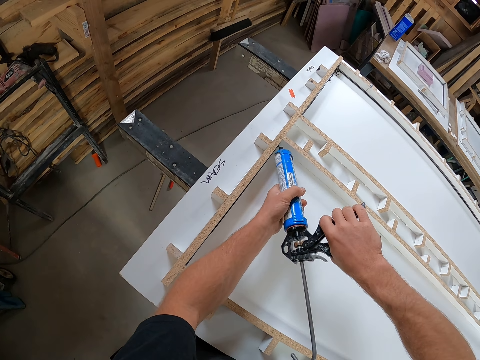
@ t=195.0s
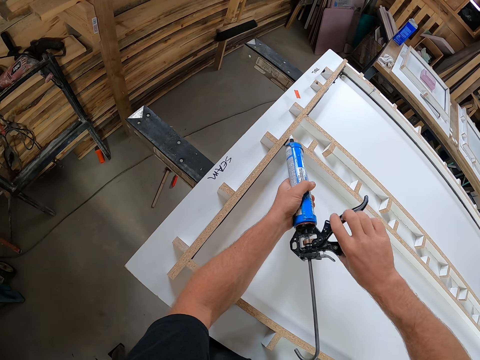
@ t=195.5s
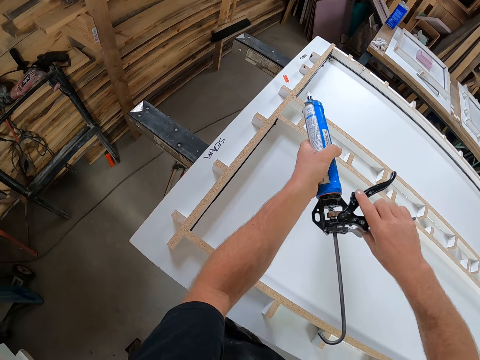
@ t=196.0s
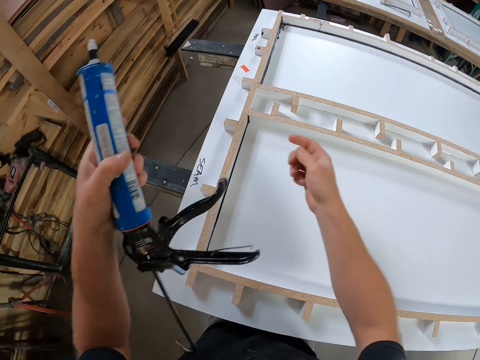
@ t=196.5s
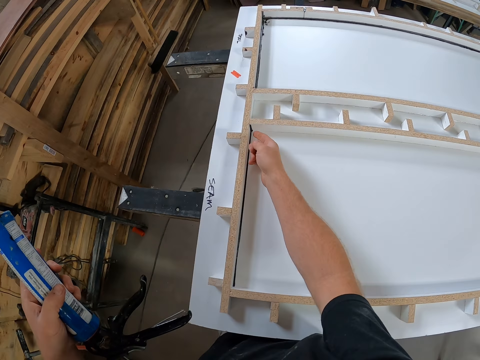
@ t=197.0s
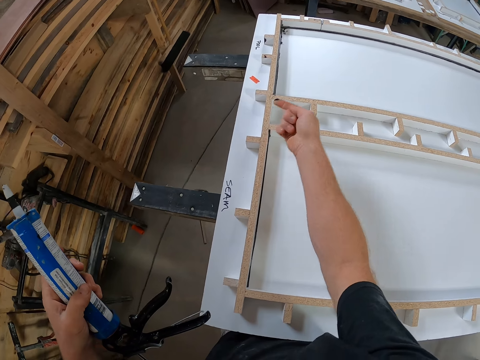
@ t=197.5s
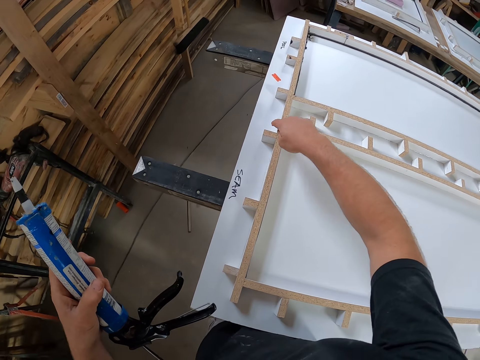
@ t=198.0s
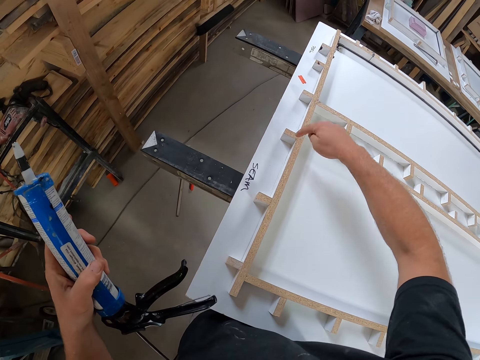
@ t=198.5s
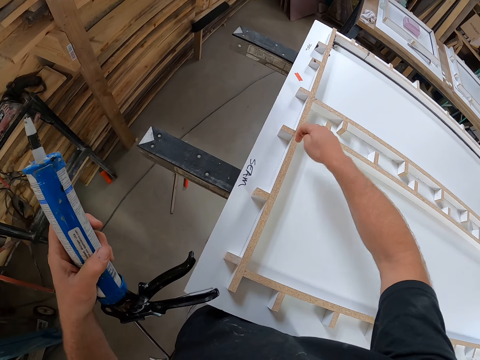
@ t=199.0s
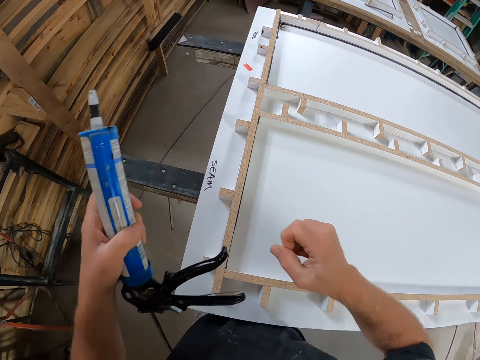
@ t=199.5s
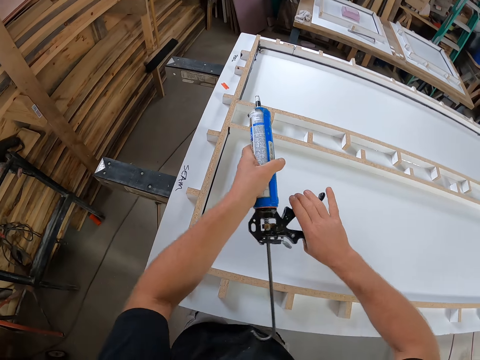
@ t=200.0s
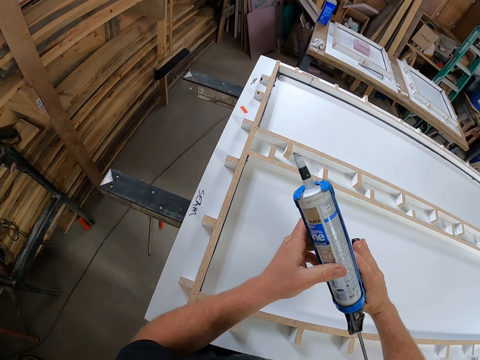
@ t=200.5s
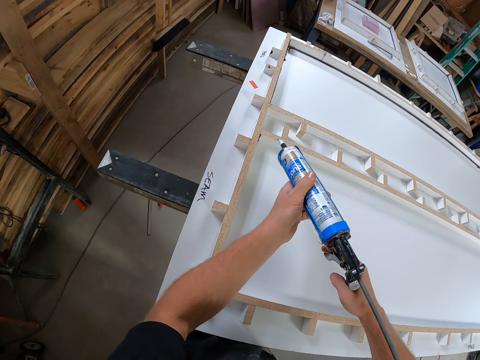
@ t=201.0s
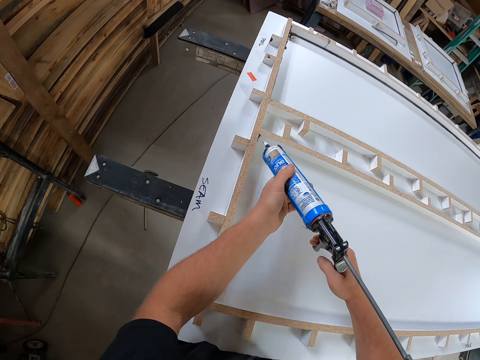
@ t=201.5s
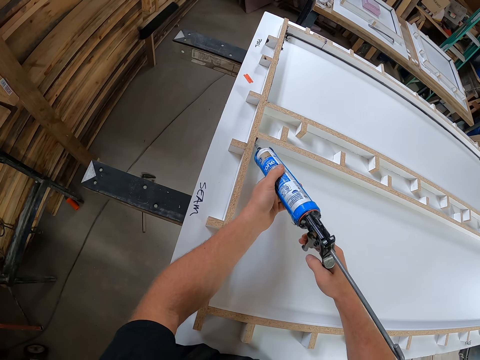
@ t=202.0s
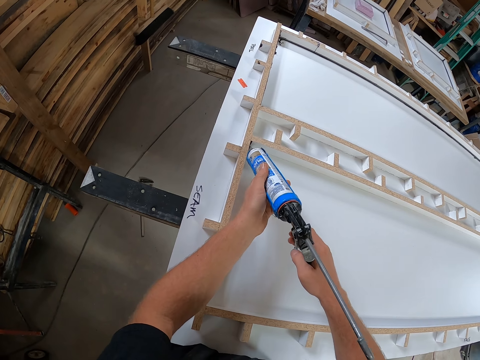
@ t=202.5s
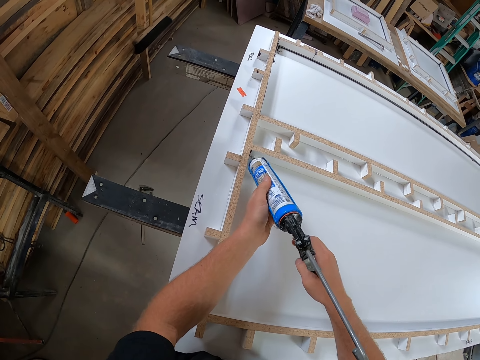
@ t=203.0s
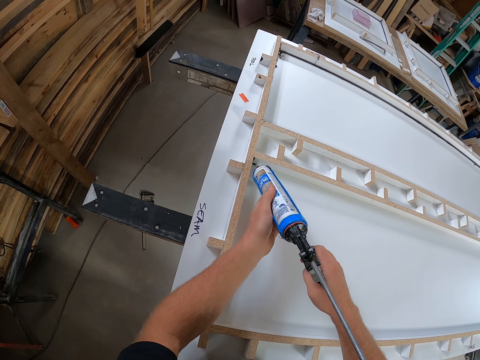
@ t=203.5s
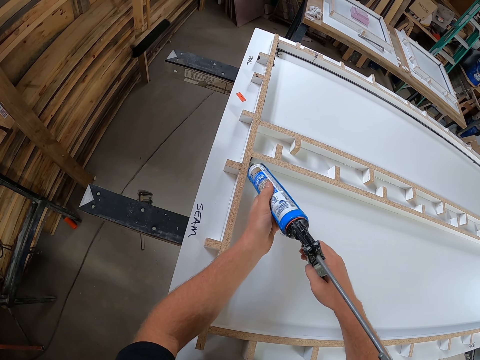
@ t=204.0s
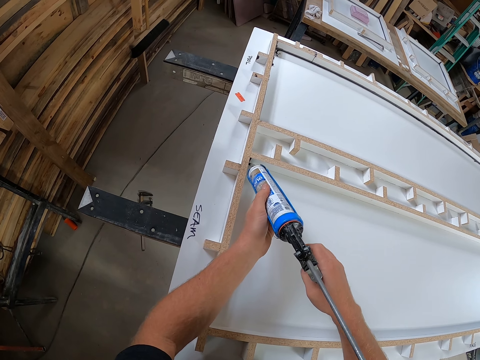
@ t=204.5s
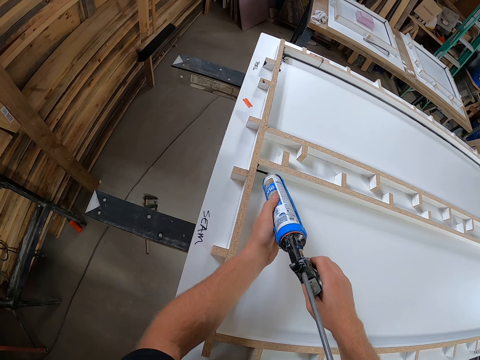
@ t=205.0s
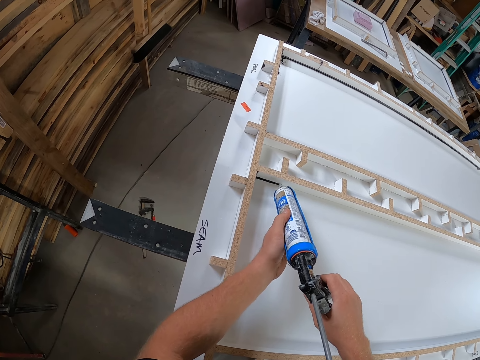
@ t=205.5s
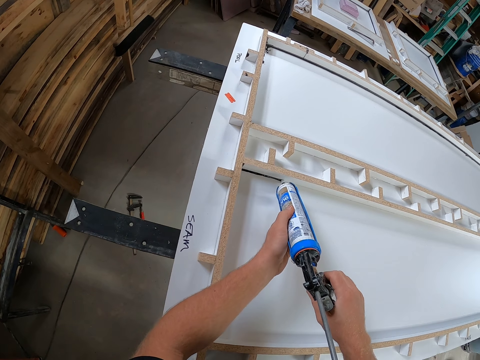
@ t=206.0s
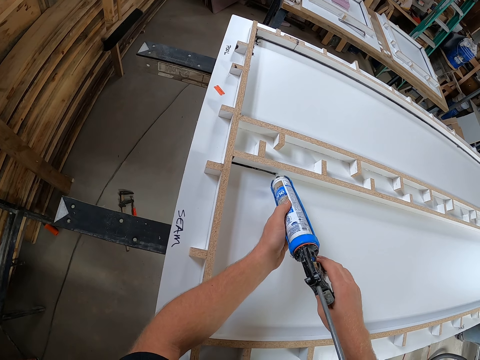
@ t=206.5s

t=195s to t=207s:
The camera wearer moves his hand forwards. He cleans the excess sealant on the edges of the wood with his hand. He wipes his finger on the wood. He moves his hand towards him. He holds the gun with both his hands and moves his hands forwards. He marks the edges of the wood with the sealant.

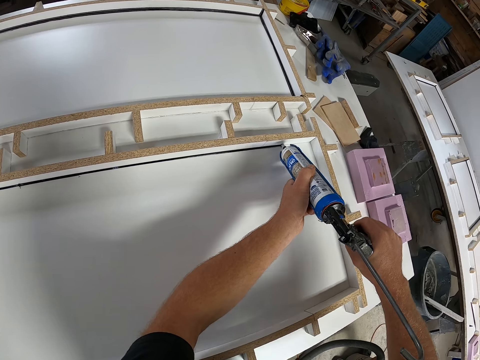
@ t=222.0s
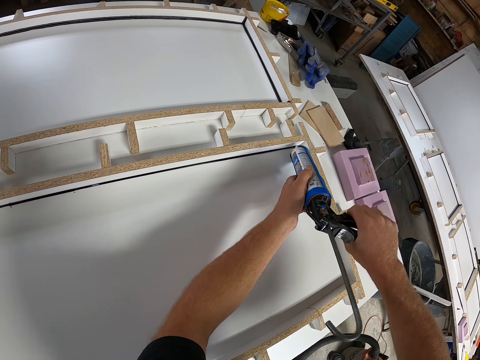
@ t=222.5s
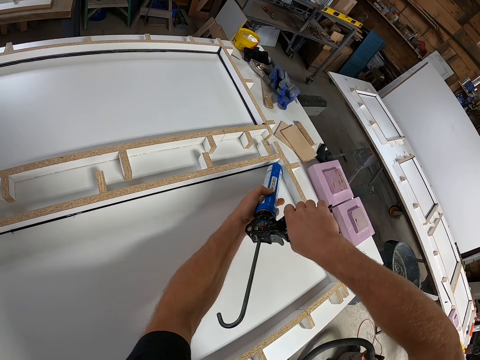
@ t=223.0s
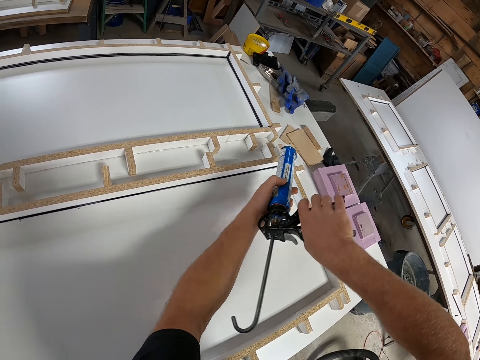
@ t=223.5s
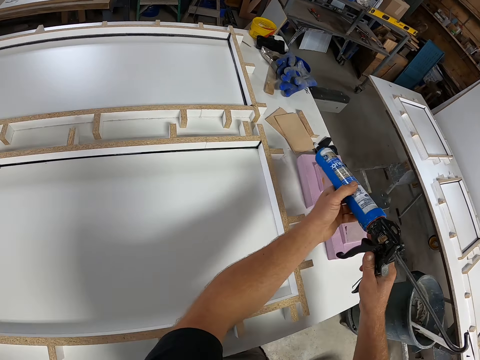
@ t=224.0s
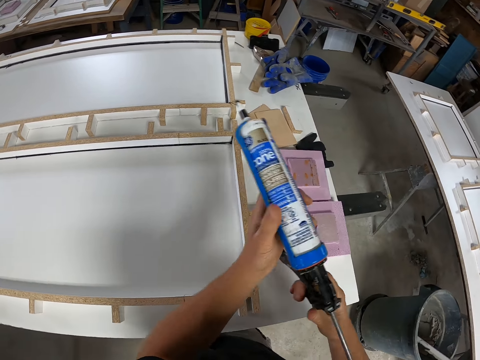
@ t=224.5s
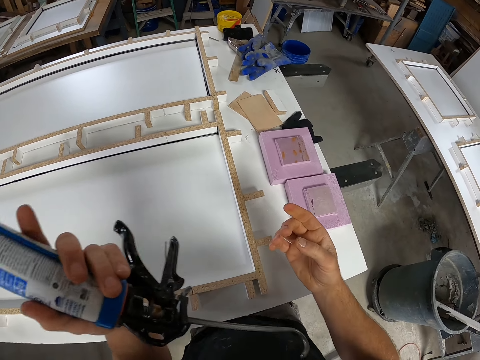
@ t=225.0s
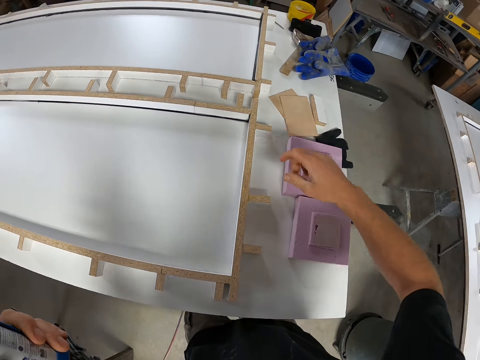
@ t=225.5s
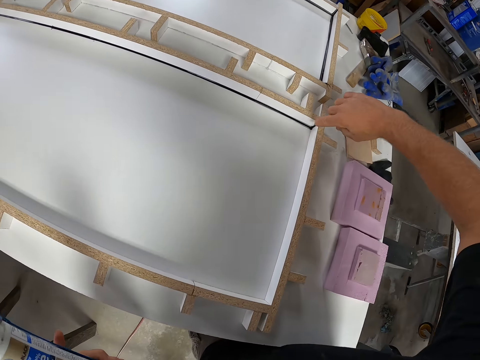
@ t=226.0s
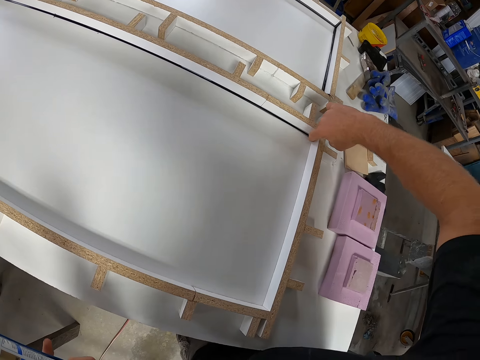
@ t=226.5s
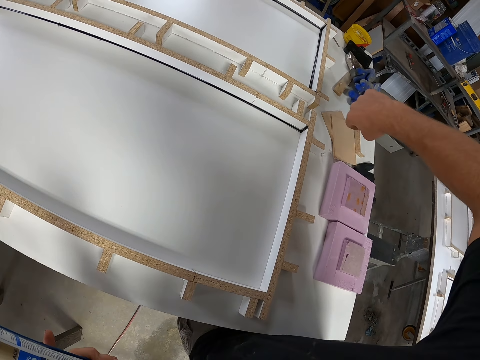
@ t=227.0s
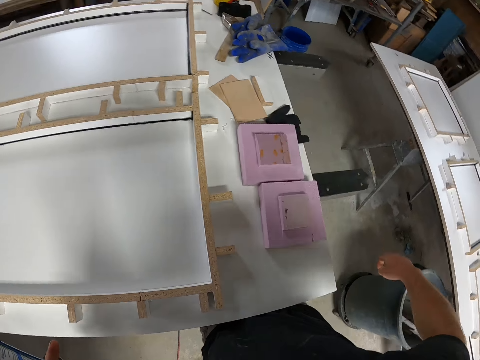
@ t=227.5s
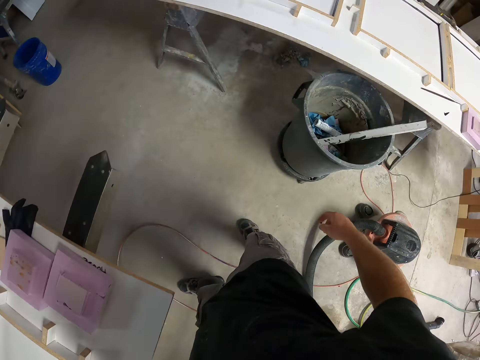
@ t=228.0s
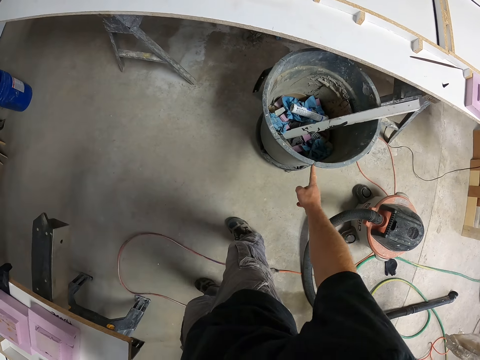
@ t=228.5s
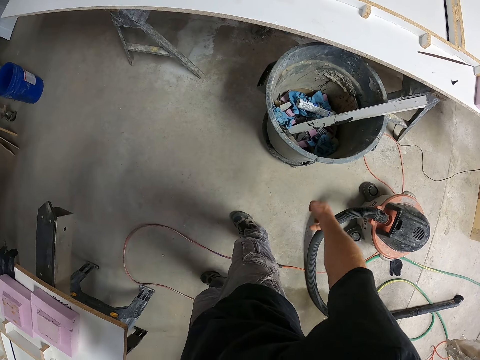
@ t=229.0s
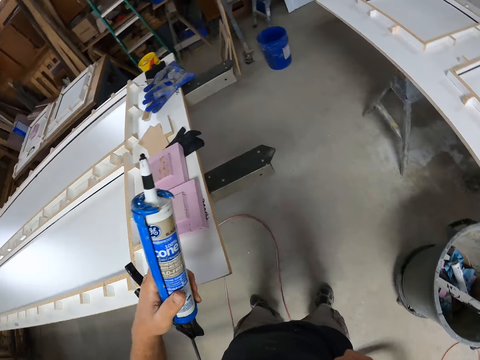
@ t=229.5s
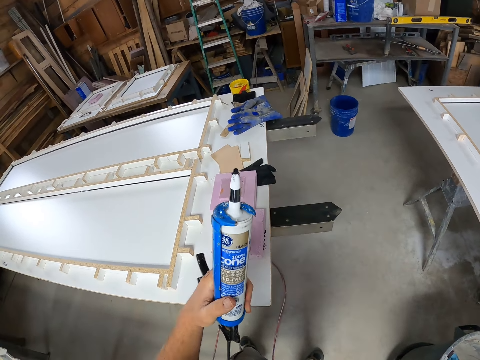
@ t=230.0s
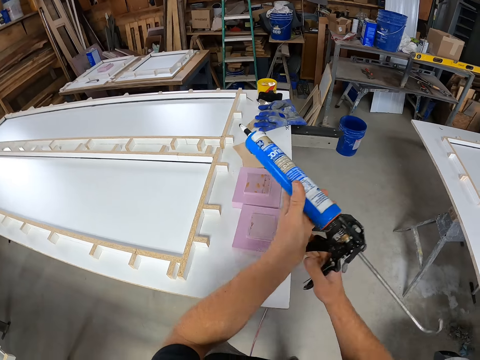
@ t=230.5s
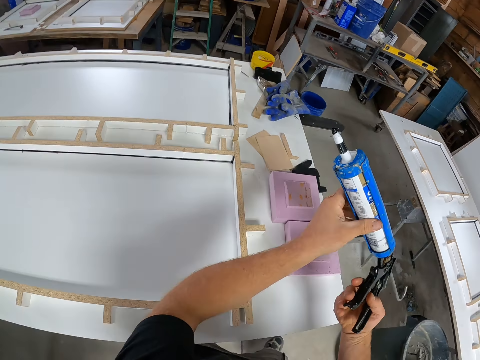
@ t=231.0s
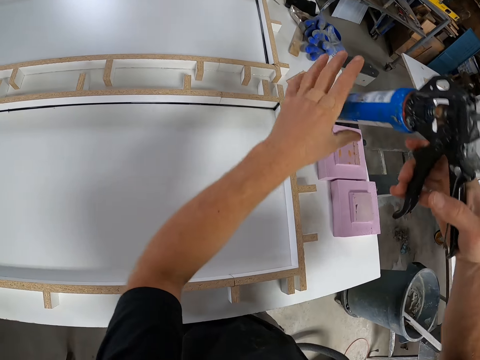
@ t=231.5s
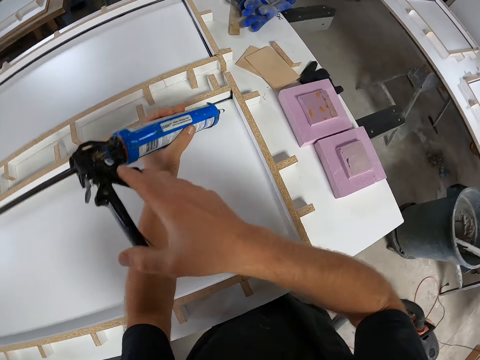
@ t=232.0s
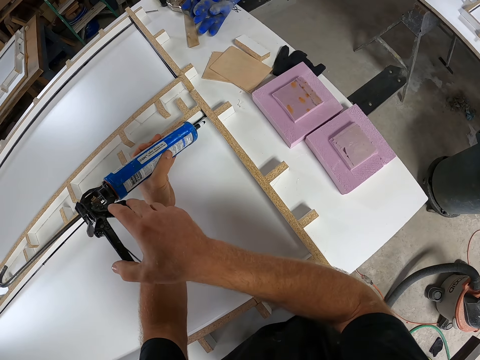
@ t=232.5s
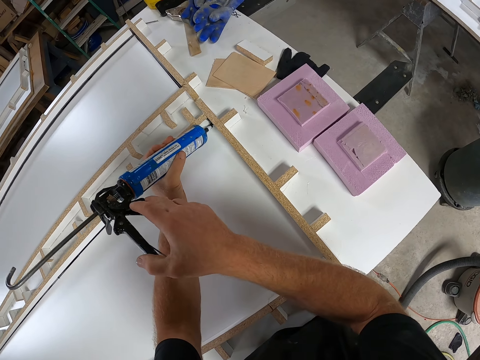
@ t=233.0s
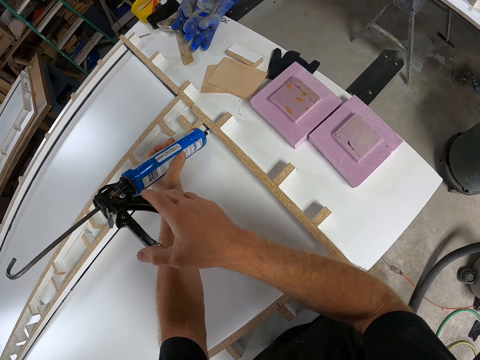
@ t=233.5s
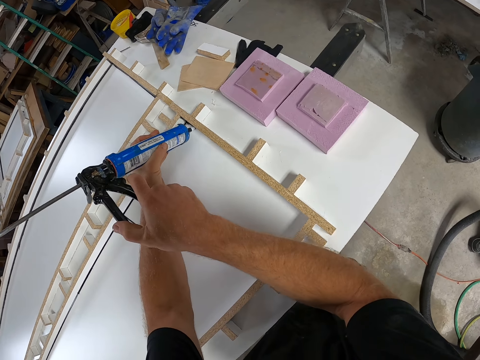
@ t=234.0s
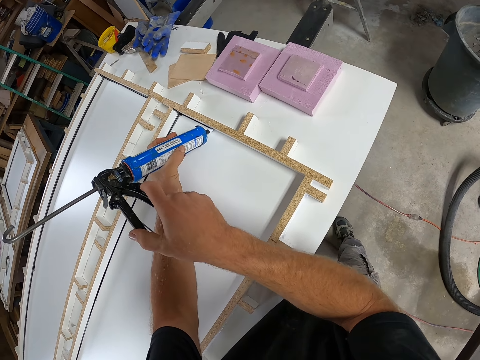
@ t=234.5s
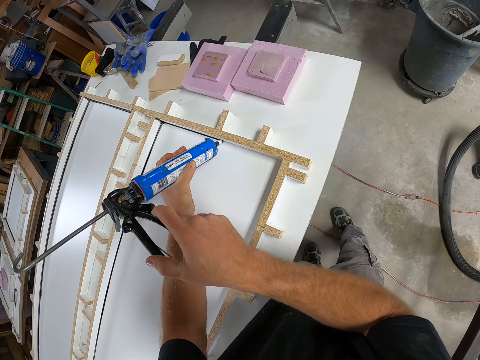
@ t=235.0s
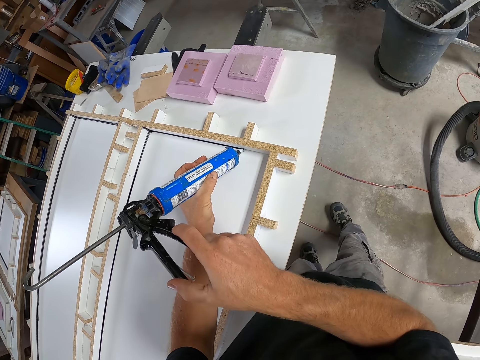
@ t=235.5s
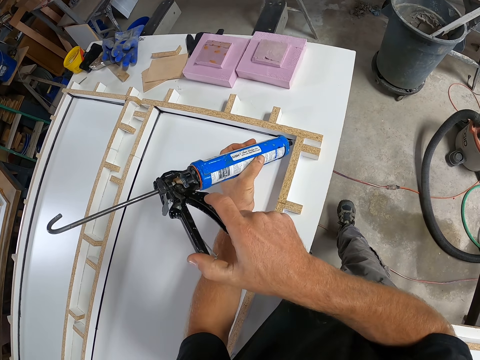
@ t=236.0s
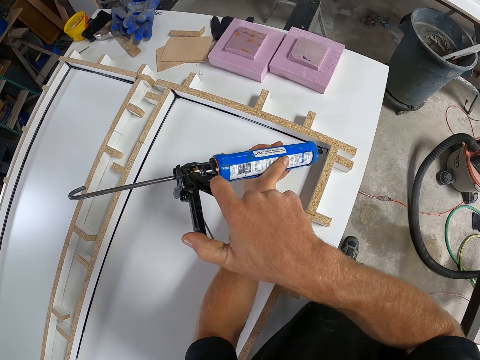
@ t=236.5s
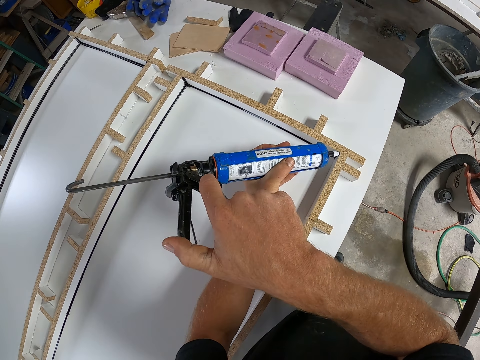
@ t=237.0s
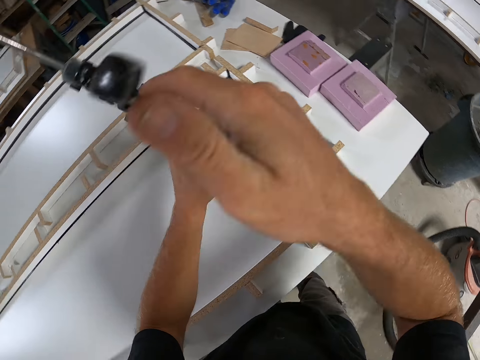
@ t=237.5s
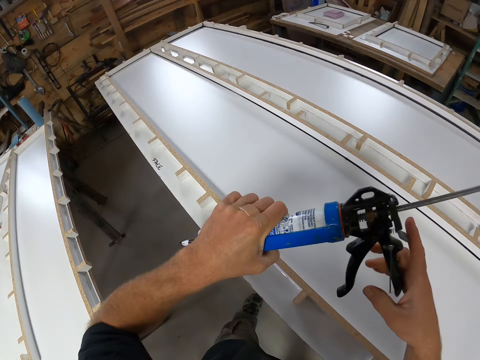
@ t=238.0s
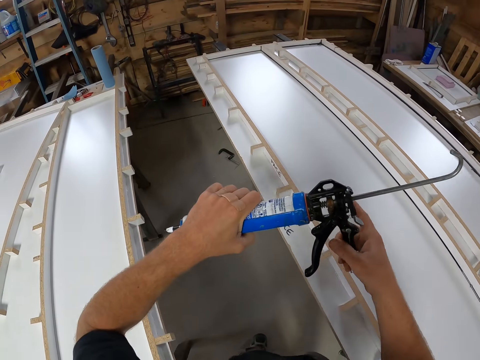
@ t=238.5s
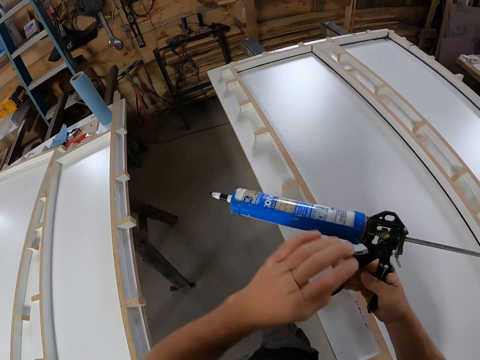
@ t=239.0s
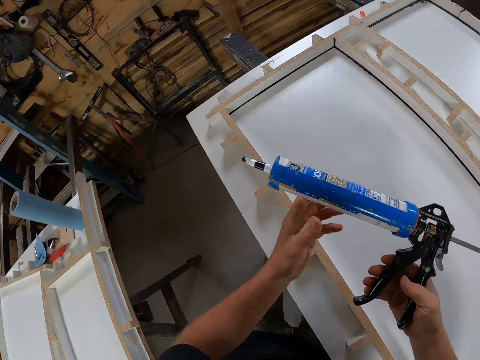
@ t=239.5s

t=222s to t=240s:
The camera wearer moves the gun towards him. He moves his hand forwards. He cleans the excess sealant on the edges of the wood with his hand. He moves his hand towards him. He wipes his finger on the edge of the trash can. He moves his hand towards him. He moves his other hand towards the gun. He holds the gun with both his hands and moves his hands forwards. He marks the edges of the wood with the sealant. He moves the gun towards him. He walks forwards.
